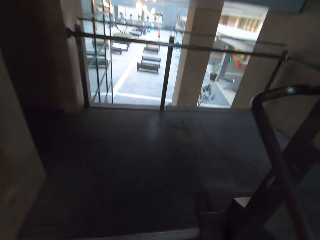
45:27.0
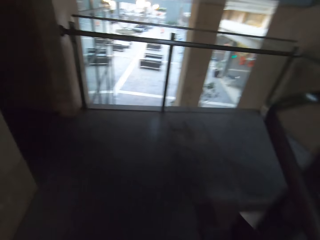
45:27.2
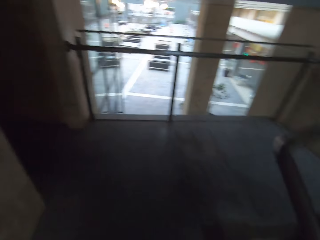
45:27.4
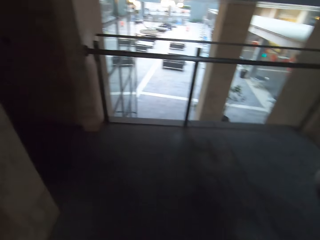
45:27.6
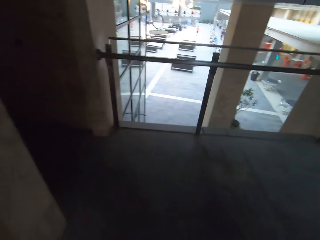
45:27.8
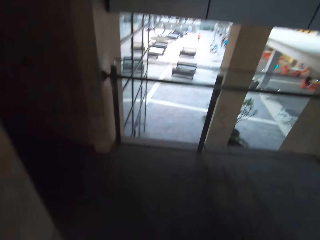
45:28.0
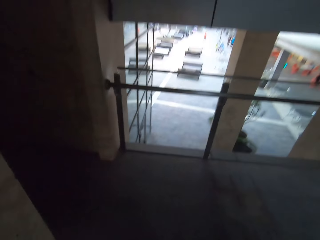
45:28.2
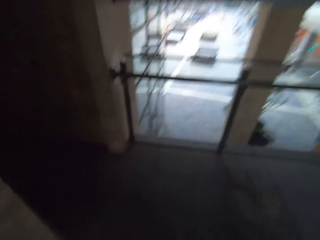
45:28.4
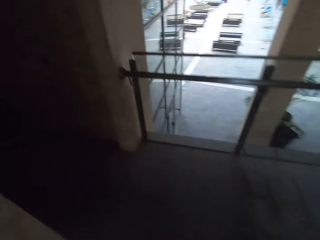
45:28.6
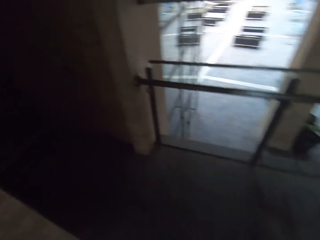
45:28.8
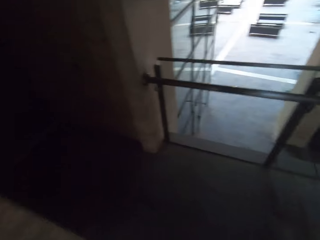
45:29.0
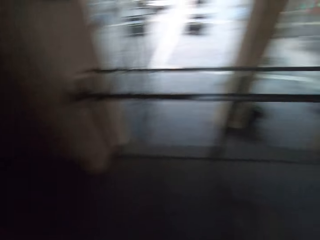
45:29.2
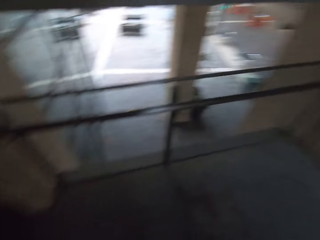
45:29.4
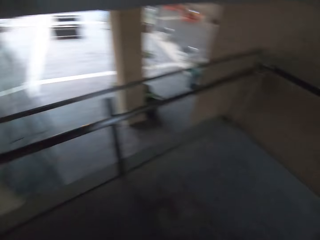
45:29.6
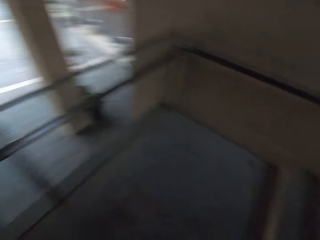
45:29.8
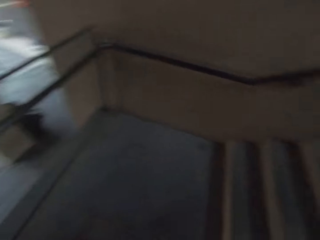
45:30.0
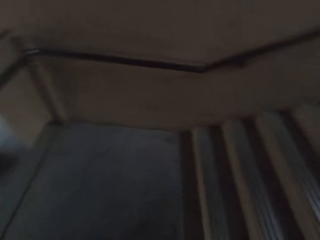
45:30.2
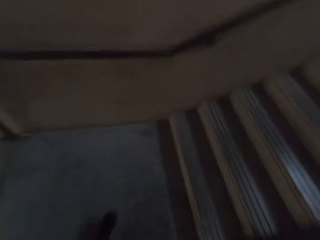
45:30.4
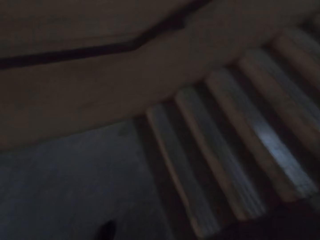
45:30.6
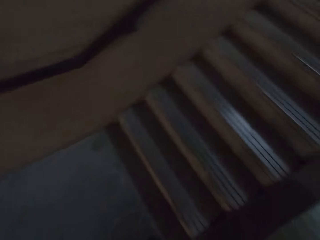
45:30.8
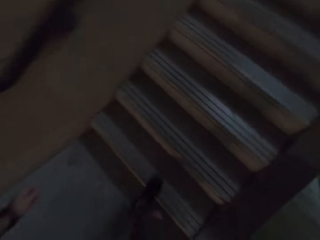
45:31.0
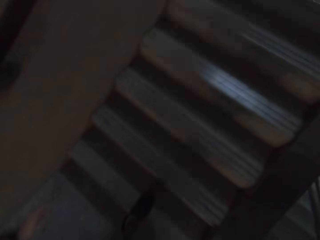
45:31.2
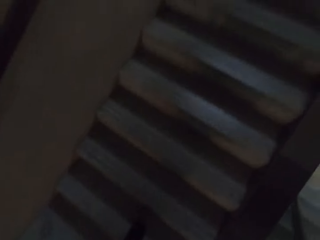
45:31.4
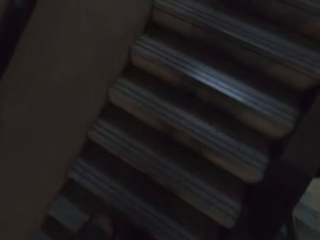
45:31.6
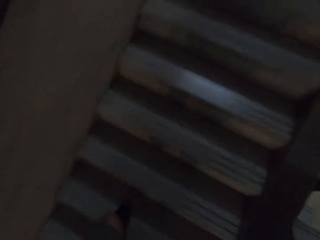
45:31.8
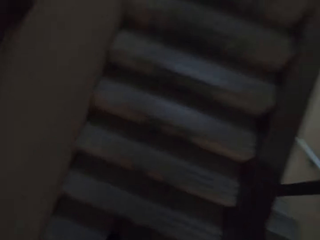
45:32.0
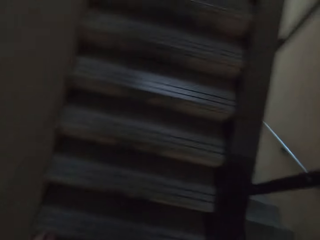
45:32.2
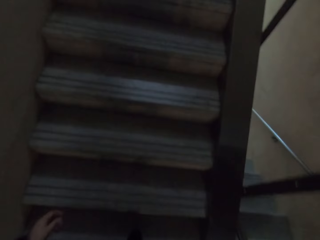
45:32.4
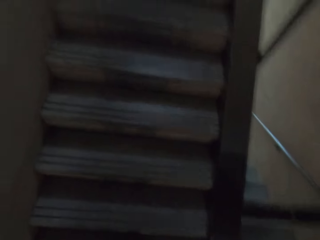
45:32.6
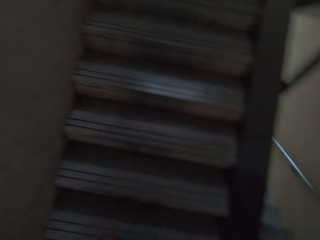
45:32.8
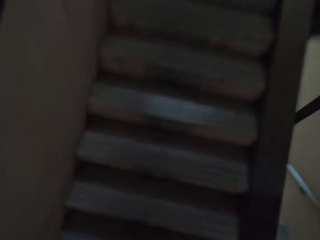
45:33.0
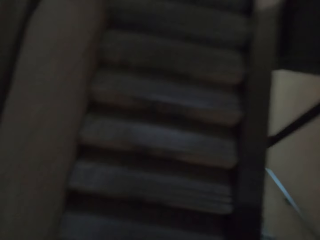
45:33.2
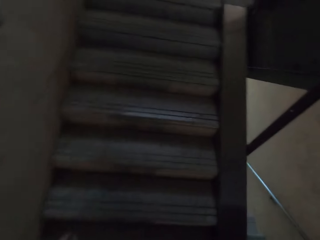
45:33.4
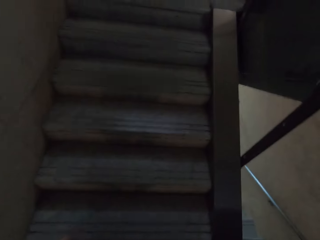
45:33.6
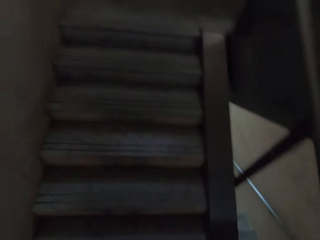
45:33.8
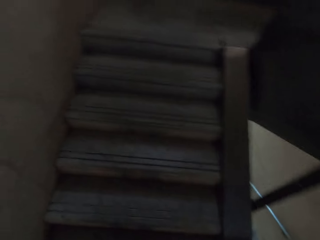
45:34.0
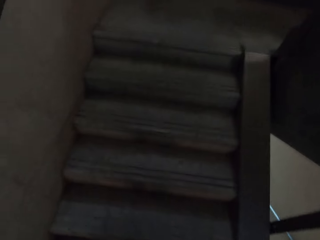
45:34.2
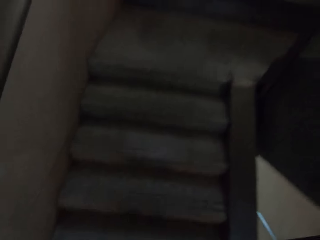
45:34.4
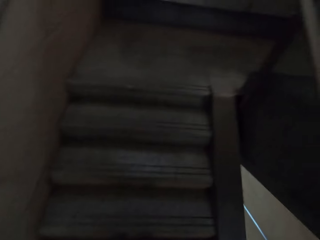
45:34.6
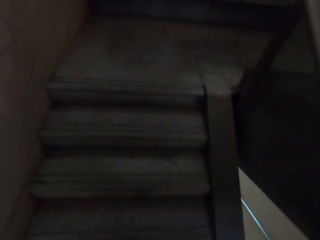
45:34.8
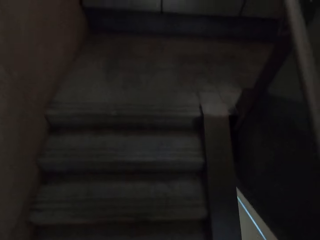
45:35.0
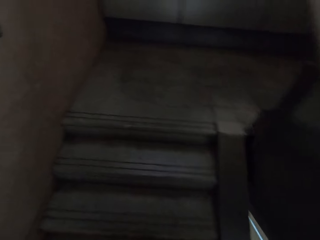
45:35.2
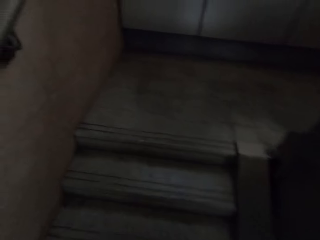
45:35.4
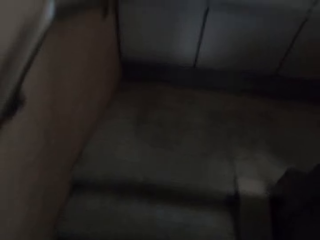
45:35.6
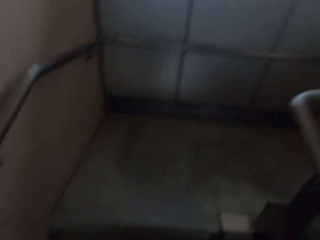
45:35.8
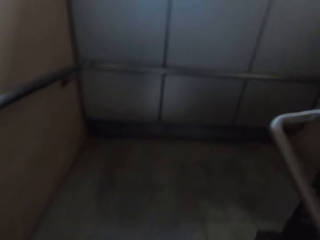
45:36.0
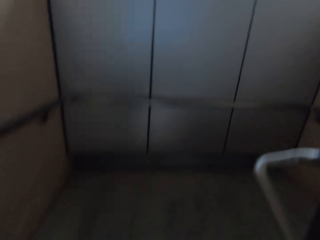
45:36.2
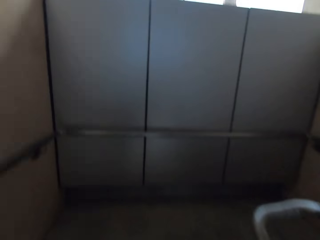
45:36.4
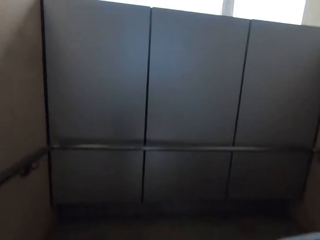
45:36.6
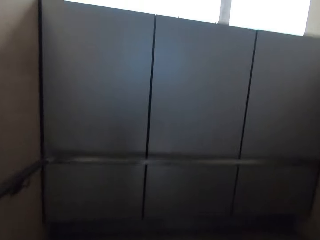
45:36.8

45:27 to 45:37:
The camera wearer turns right. They walk up the stairs.

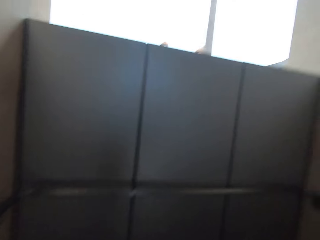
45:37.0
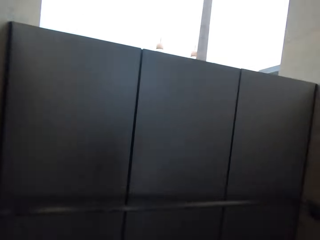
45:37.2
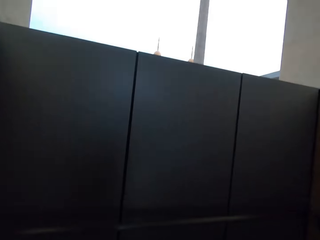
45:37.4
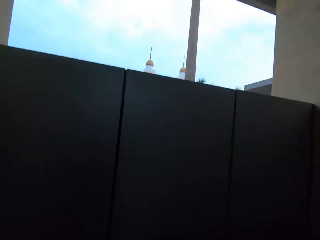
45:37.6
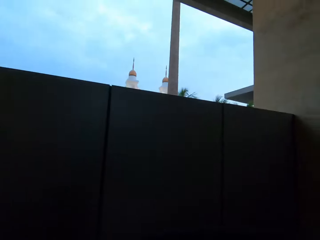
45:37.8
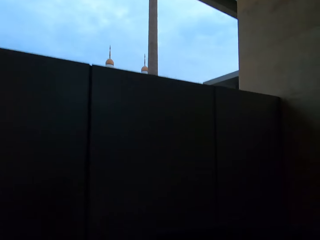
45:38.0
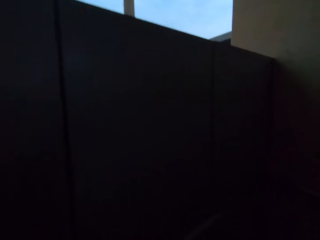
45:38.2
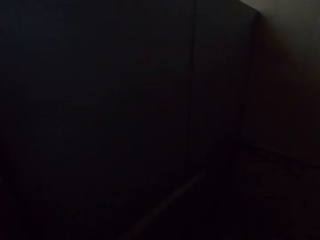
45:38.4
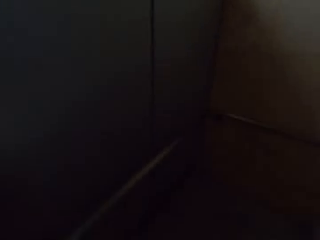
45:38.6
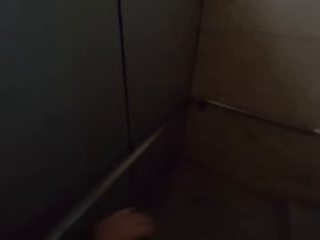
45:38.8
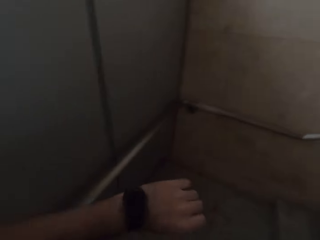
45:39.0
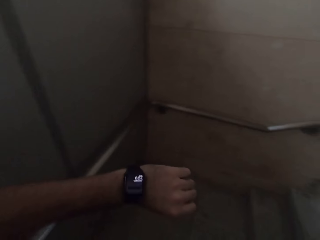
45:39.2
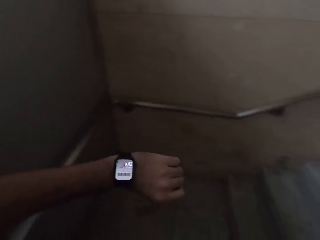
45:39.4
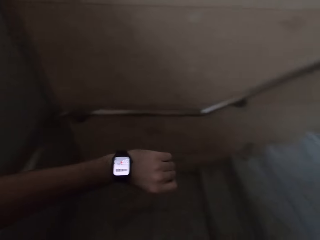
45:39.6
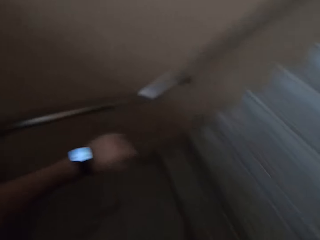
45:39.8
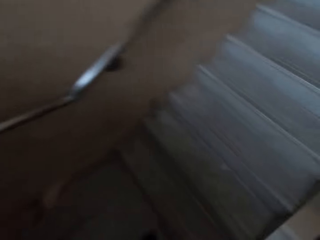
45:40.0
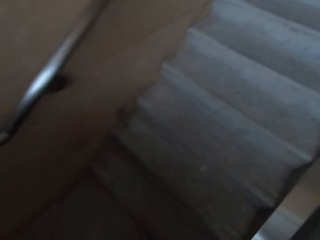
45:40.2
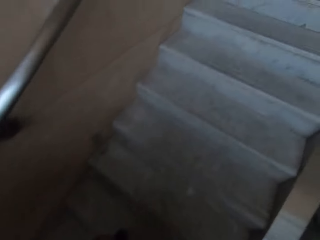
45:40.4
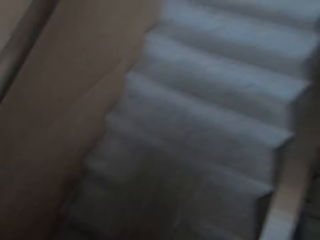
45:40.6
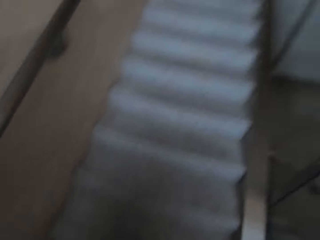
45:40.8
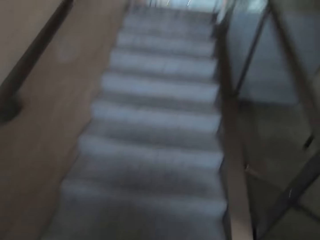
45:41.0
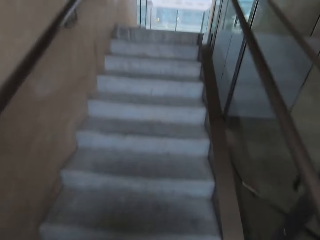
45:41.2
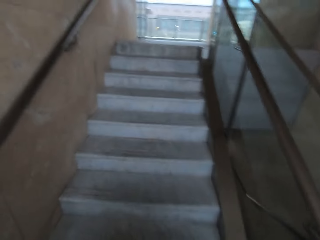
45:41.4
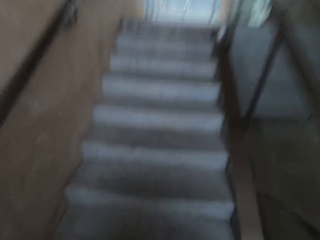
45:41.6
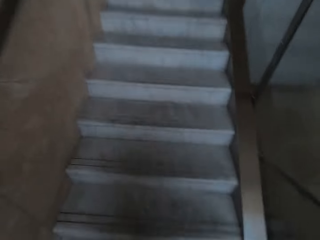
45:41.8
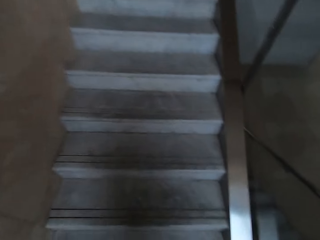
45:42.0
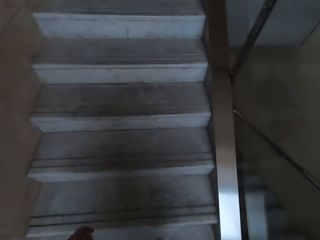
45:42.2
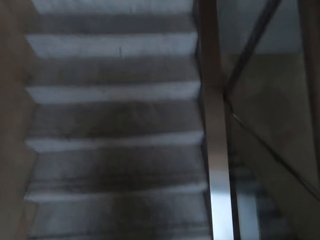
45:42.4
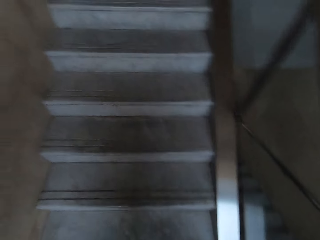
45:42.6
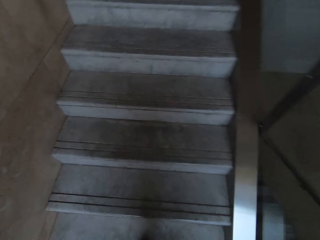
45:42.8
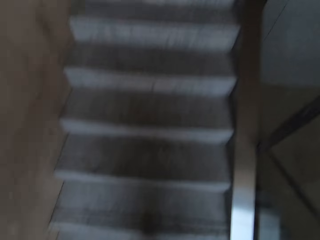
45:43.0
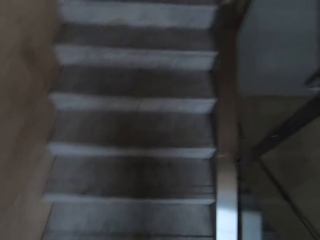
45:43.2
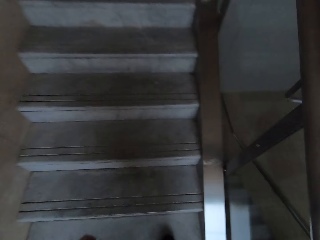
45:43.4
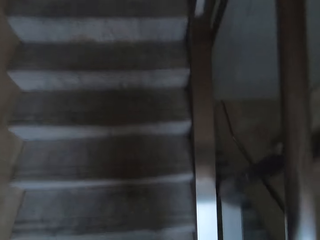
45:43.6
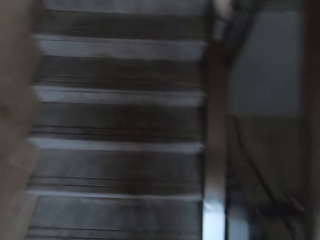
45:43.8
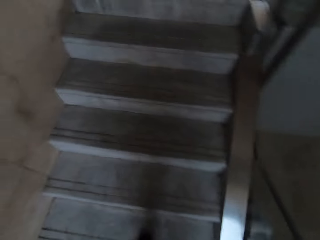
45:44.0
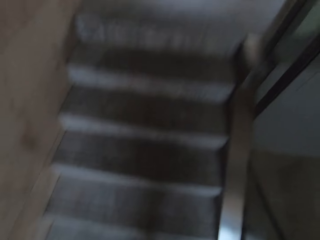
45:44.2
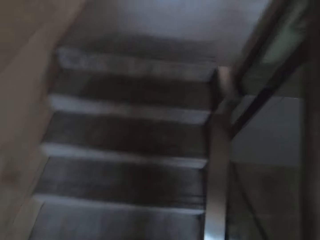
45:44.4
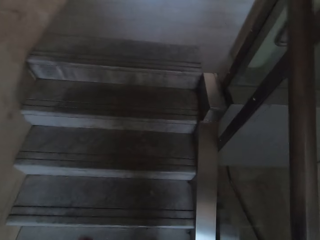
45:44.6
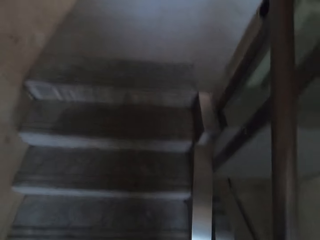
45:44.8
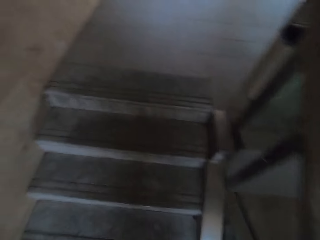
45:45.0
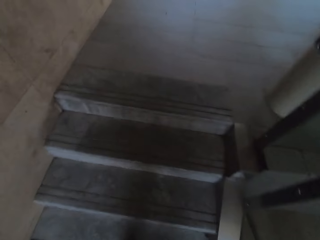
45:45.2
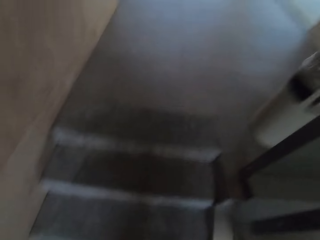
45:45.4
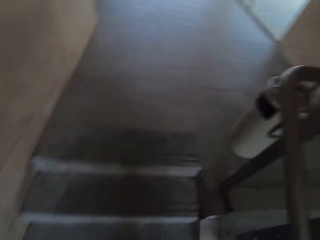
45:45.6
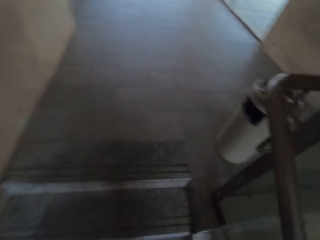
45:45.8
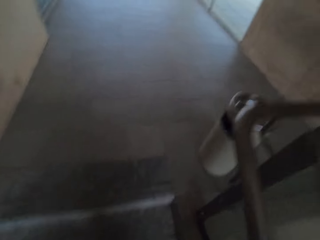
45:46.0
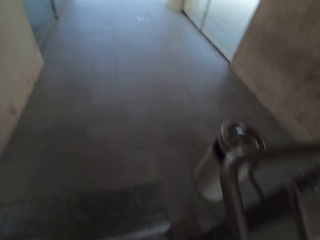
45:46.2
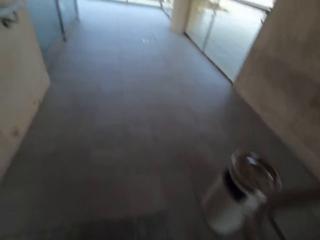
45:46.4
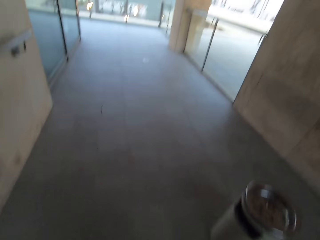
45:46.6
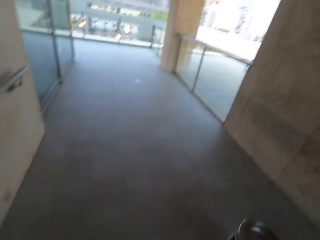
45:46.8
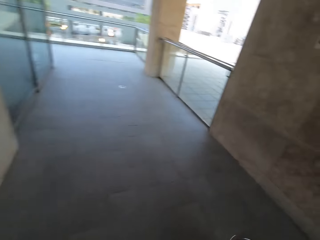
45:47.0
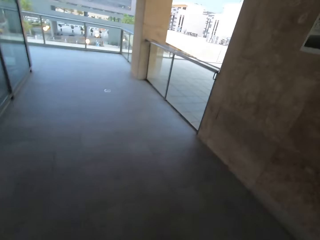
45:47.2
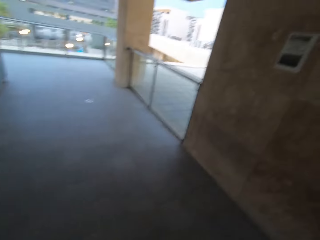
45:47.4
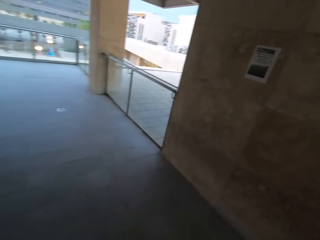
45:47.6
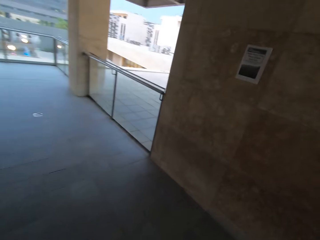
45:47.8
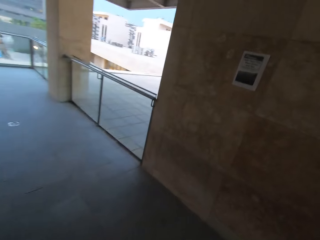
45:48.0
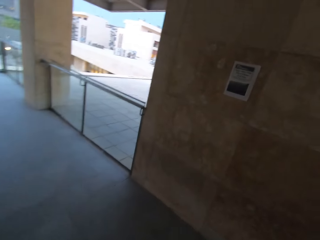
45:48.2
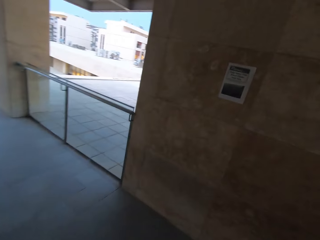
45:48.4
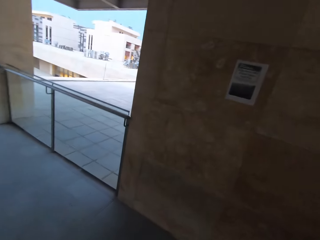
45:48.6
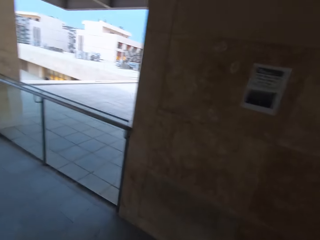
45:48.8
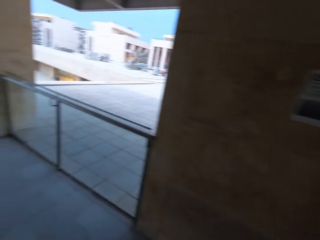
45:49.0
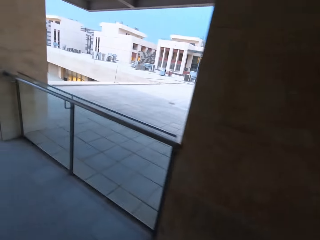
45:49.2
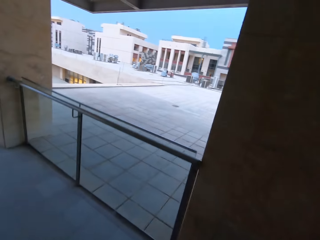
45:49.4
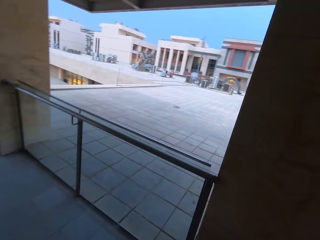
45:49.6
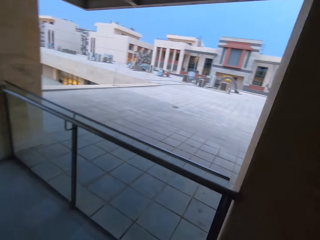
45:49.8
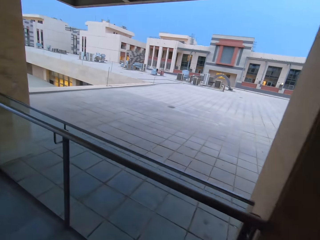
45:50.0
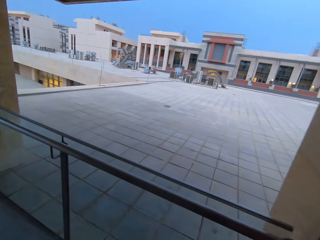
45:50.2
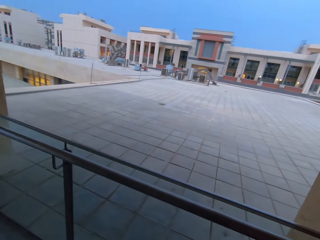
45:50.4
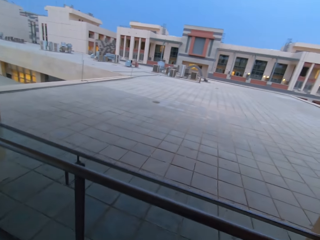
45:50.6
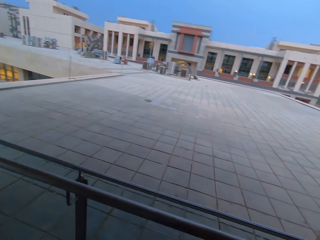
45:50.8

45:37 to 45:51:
The camera wearer turns right and looks at the wristwatch. They turn right and walk up the stairs. They walk around the room. They turn right.
